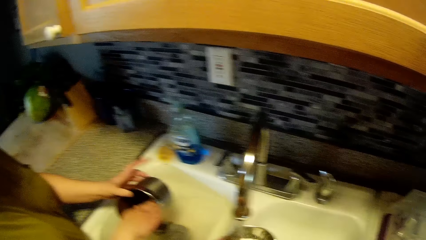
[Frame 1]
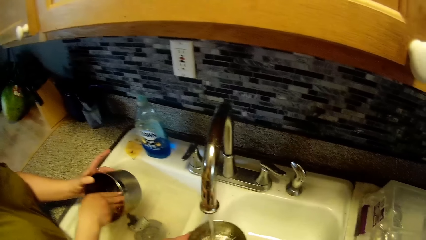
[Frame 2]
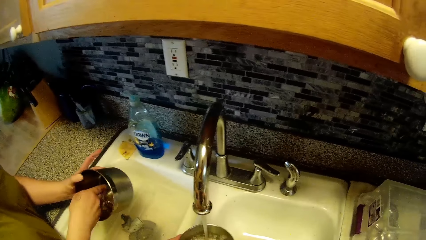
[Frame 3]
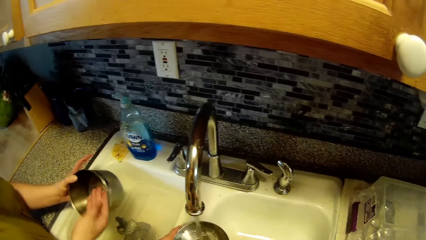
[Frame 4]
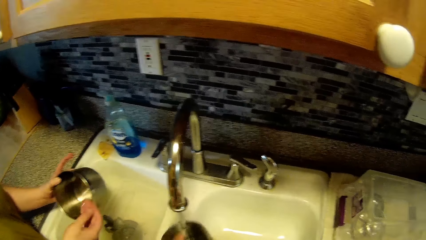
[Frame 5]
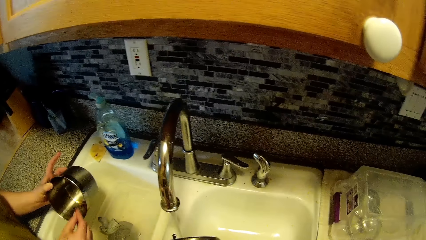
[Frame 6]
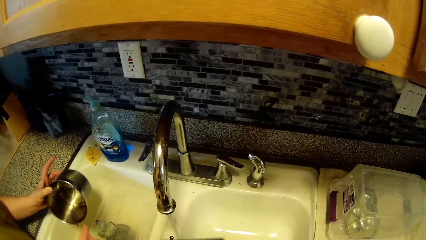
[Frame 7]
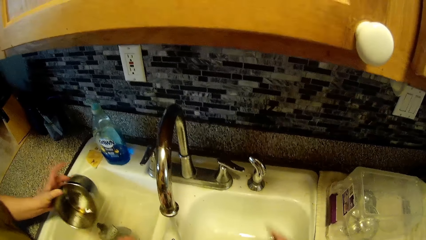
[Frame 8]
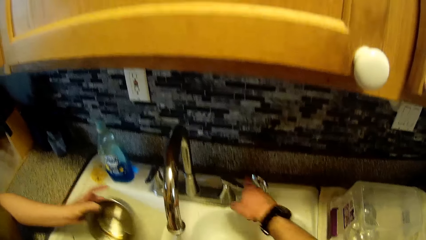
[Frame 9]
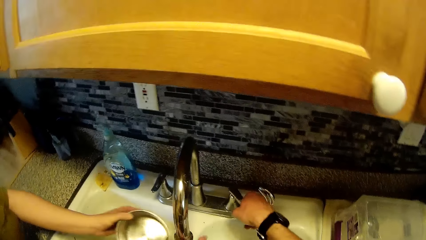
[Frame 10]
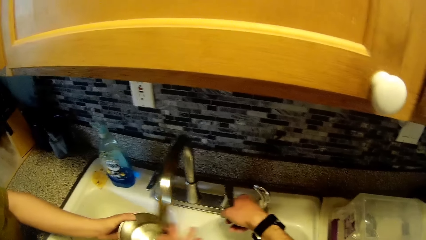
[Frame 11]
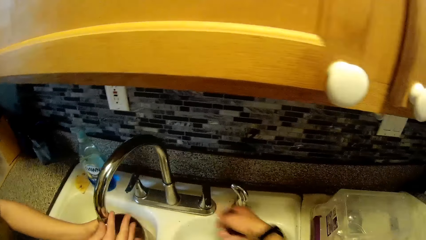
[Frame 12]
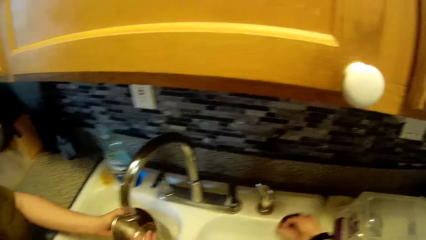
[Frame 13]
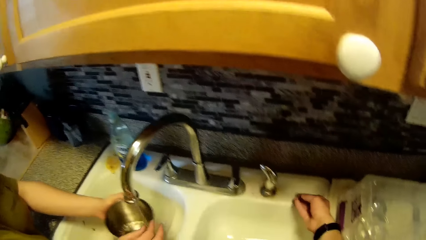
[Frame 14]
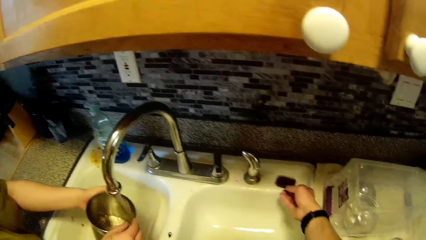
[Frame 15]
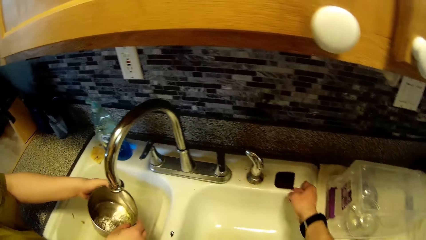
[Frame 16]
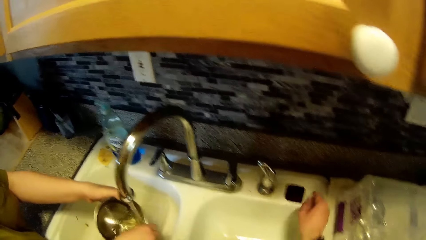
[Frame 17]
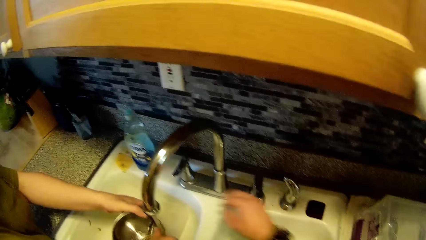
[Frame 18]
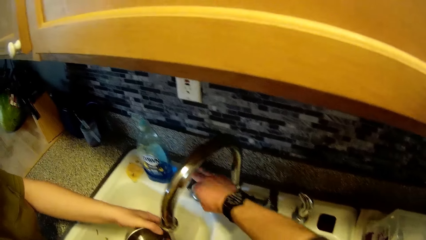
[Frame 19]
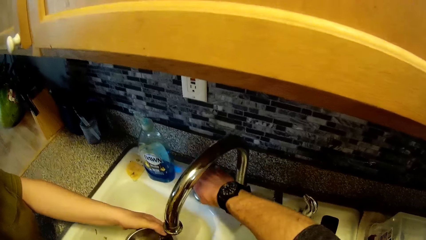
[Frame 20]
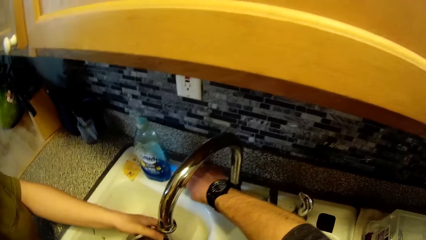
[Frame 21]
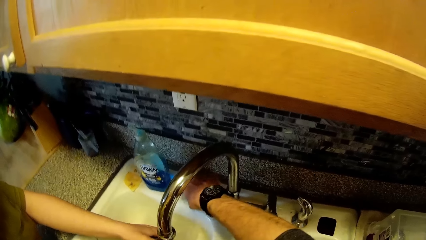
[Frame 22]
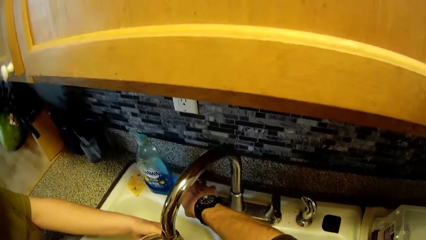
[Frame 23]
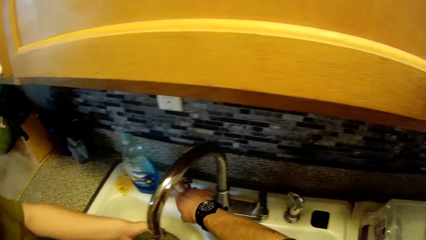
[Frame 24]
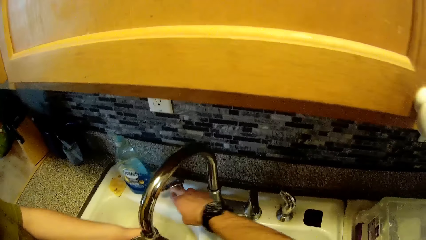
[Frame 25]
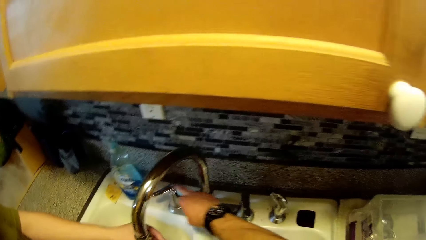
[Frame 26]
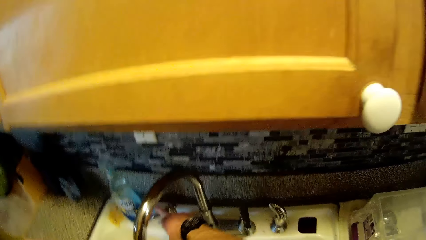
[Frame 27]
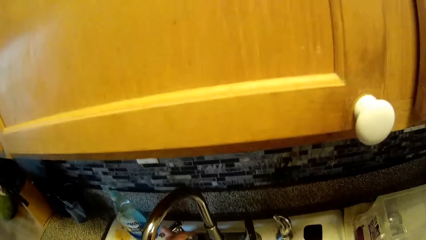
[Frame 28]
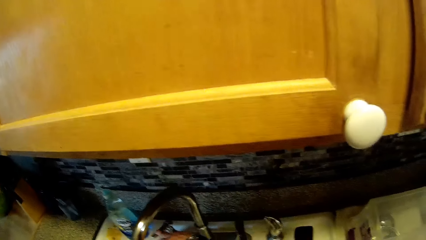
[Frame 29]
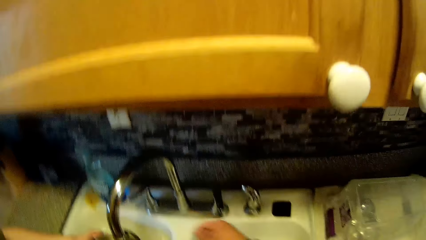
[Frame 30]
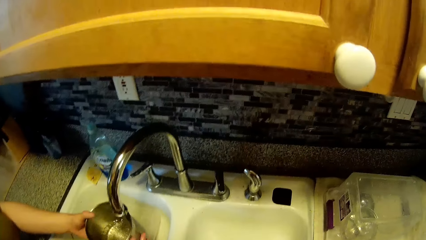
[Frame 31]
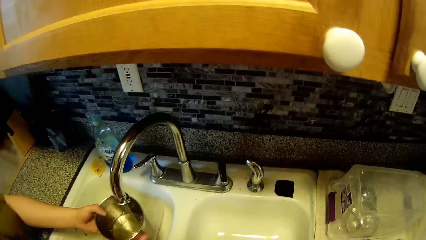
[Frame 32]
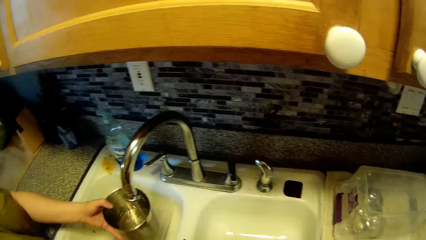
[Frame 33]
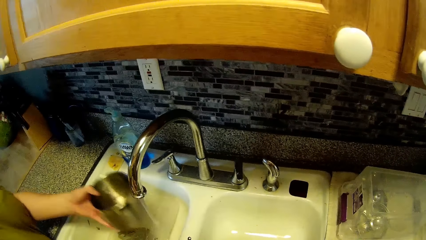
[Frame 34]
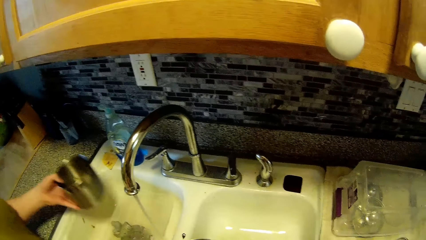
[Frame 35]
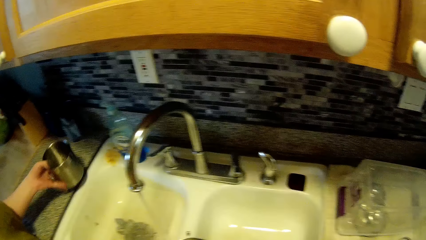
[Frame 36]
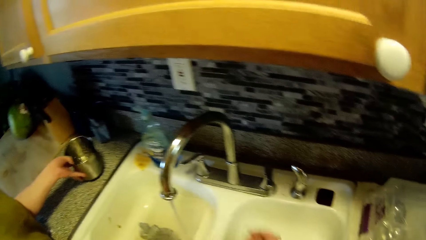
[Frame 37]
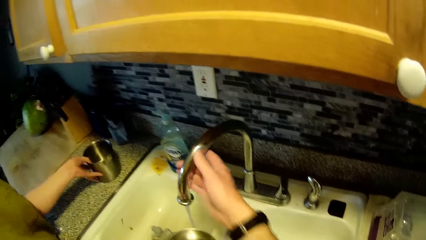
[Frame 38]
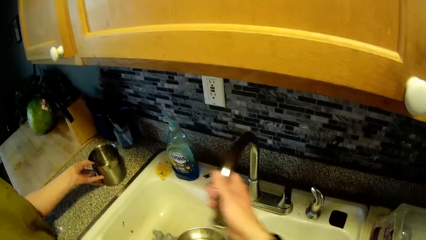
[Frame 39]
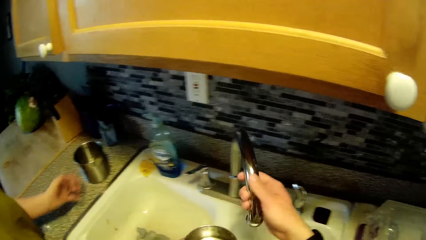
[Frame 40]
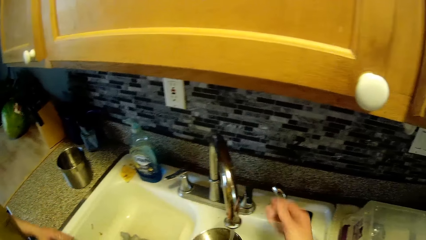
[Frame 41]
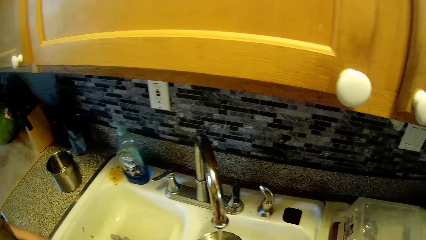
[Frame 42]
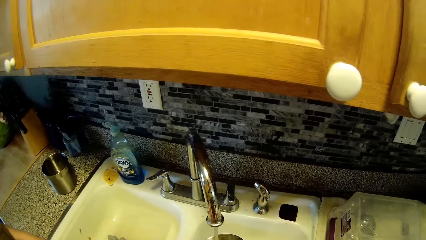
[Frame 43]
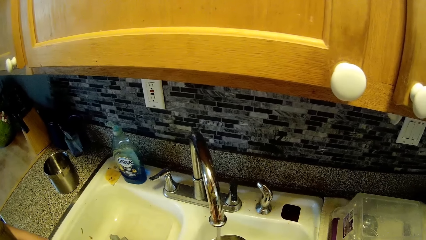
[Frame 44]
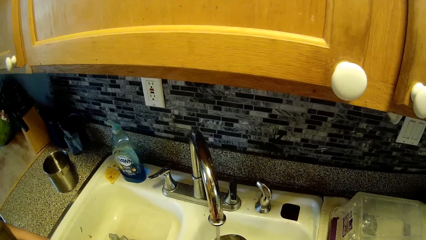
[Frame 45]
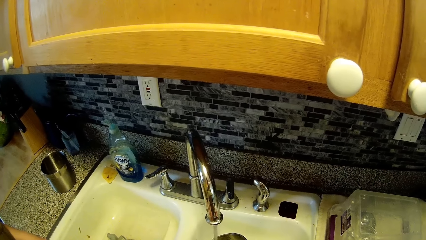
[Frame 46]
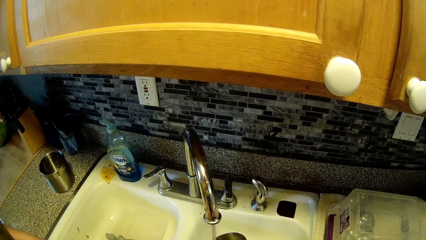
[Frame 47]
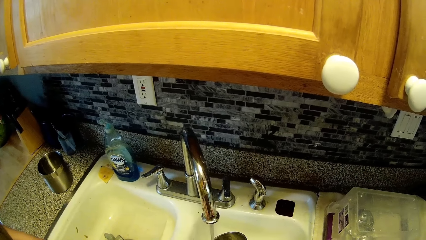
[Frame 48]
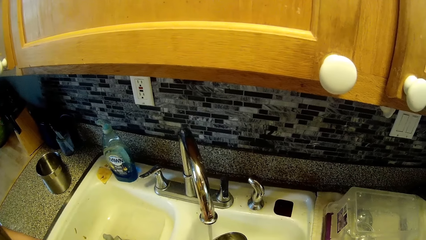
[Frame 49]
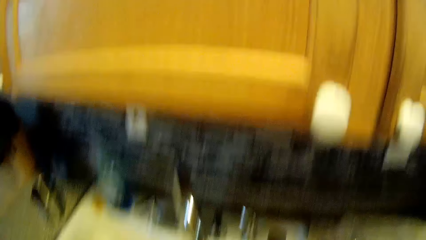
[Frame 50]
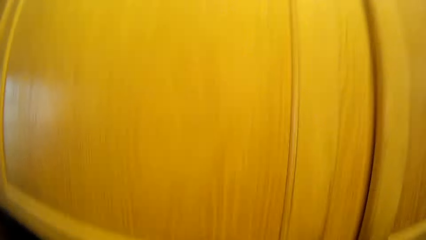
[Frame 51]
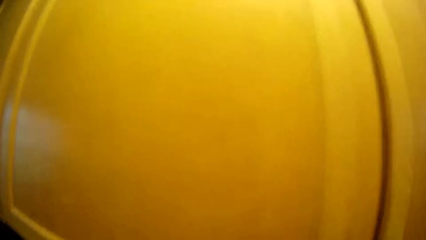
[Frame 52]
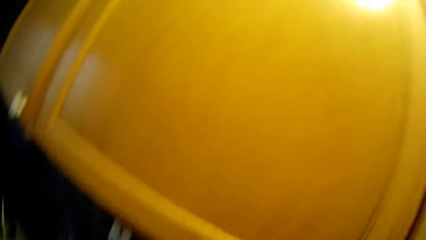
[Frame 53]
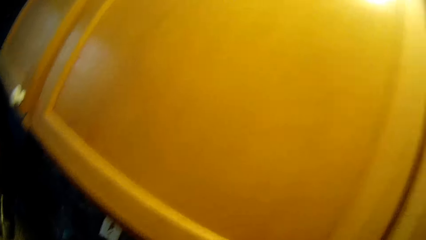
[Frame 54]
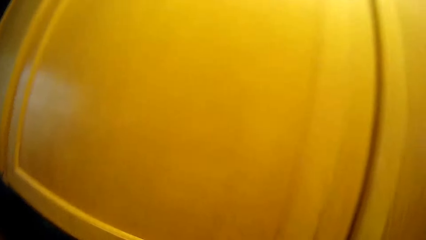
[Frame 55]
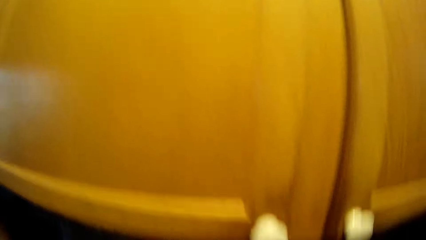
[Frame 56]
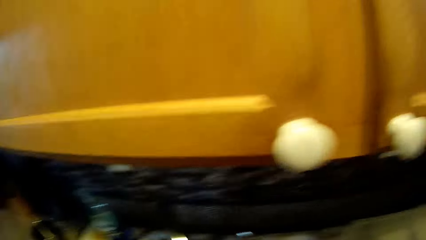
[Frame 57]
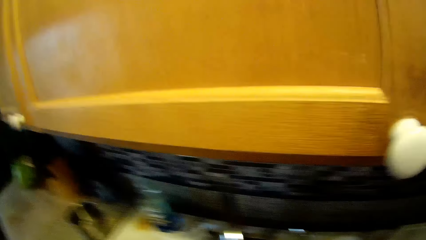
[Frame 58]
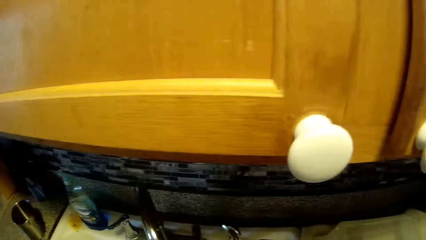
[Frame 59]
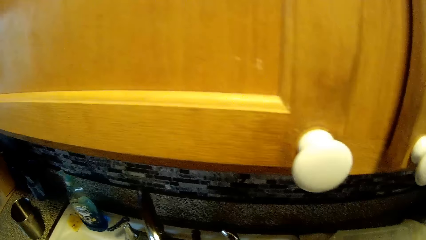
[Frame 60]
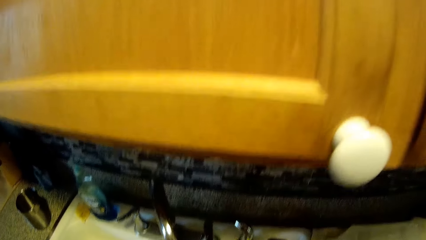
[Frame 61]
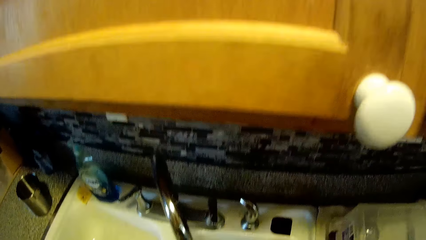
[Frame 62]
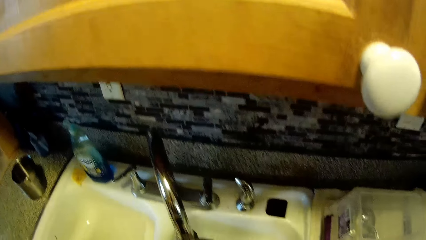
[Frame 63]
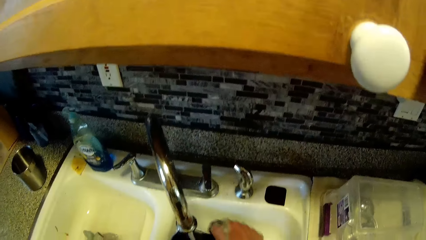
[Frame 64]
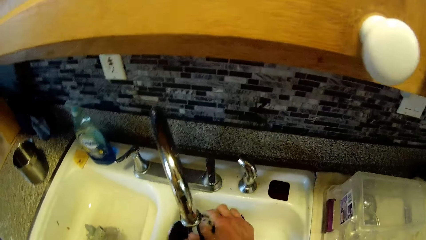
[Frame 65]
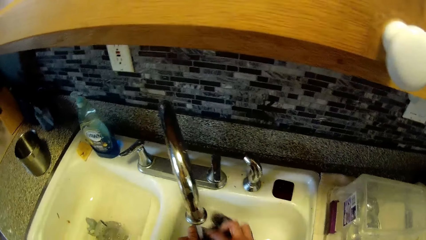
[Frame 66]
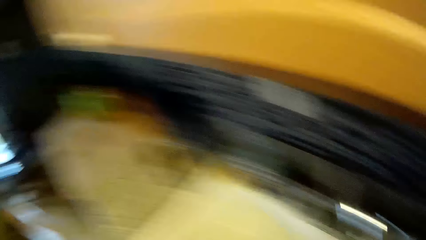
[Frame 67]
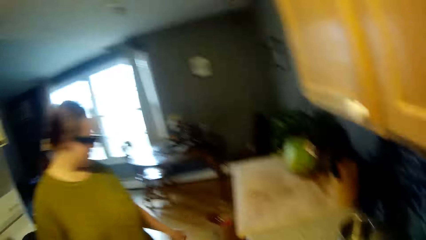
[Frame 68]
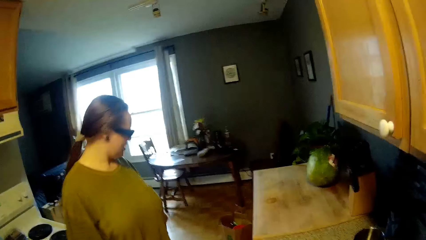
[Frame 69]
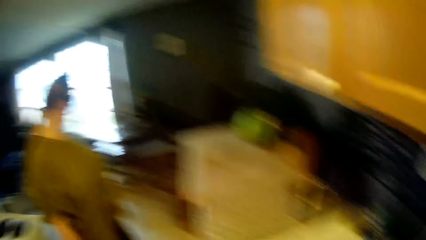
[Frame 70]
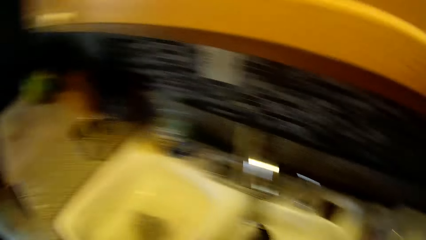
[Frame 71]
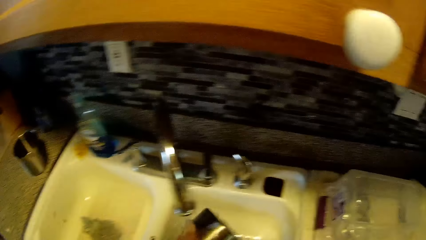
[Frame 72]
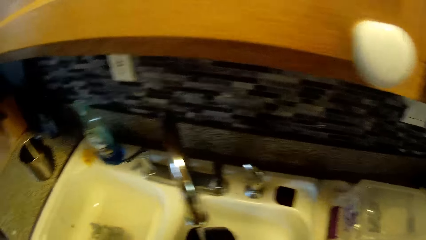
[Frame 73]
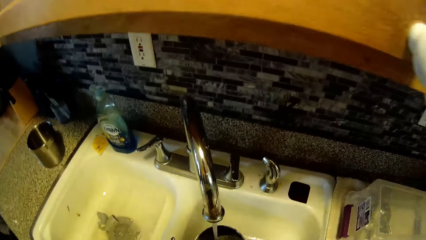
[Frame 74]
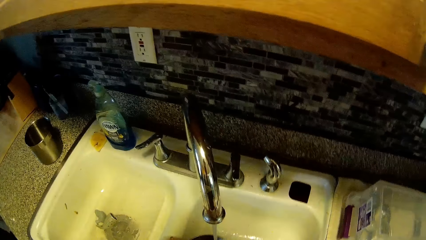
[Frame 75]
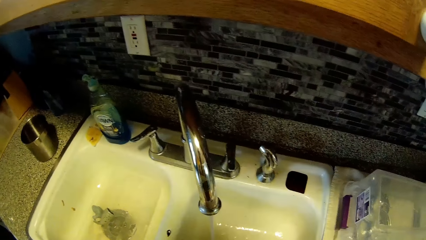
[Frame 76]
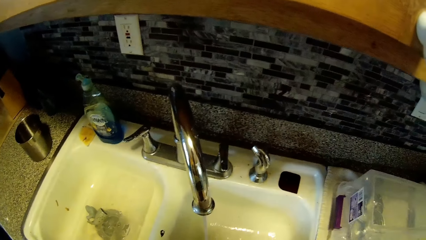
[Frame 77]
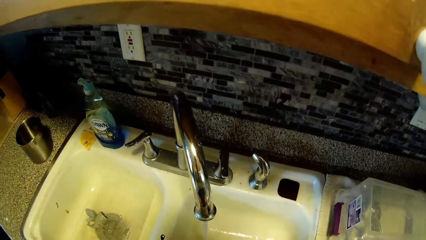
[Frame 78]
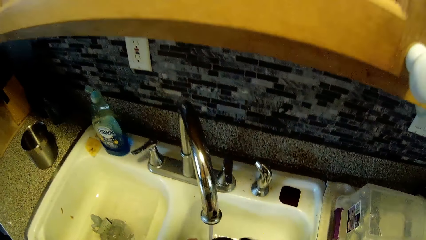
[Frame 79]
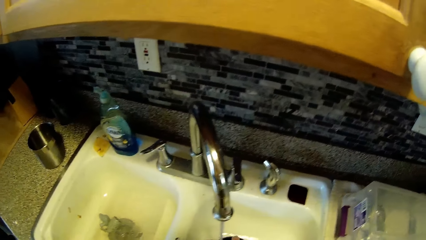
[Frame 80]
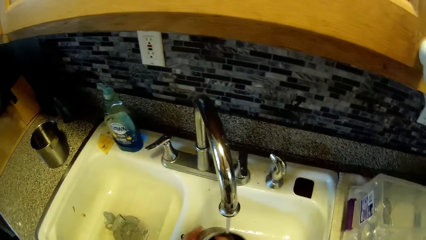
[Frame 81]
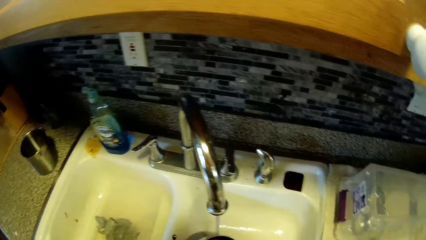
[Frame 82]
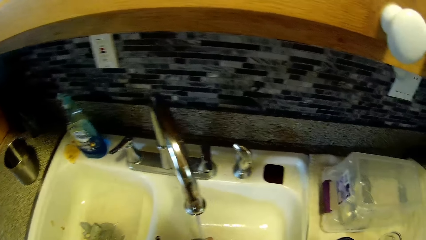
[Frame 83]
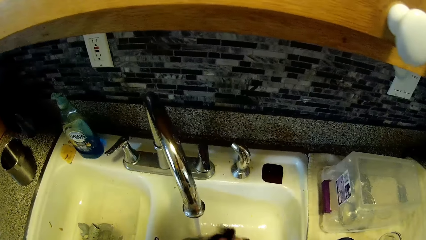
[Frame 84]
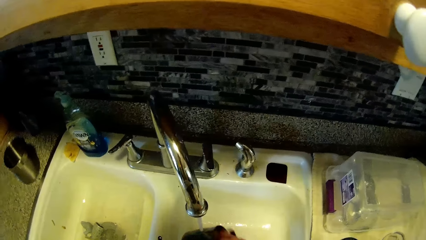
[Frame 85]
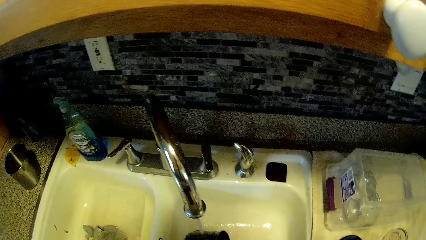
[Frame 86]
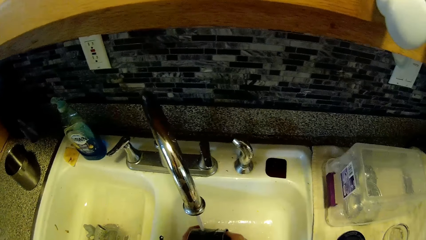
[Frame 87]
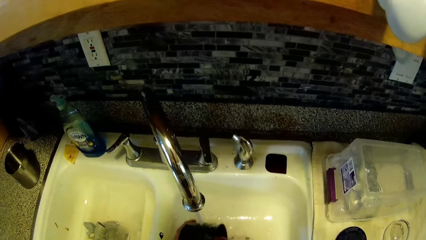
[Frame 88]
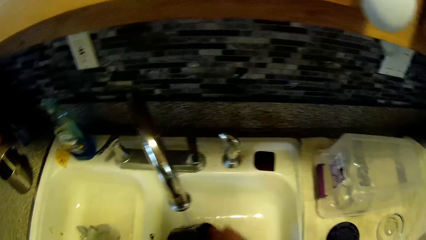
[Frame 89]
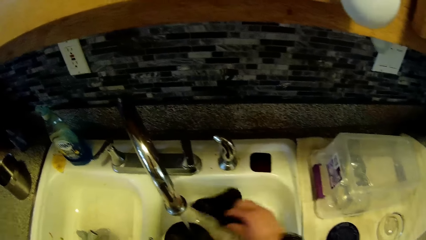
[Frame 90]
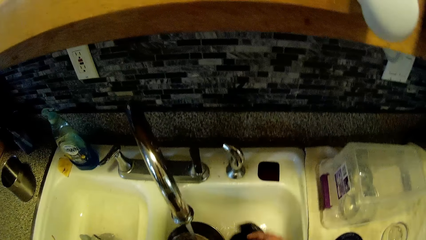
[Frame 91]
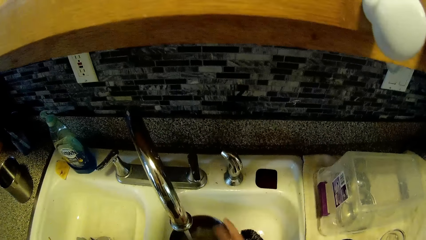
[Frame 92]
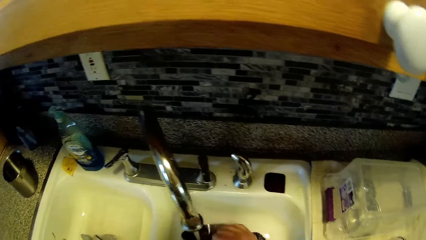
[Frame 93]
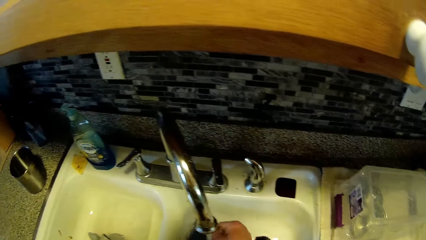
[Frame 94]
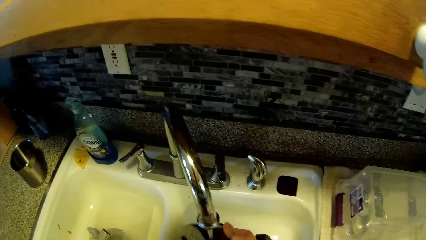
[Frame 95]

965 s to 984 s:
The camera wearer closes the tap with his right hand. The woman adjusts the tap and fetches water. The camera wearer puts the scrubber on the sink. He closes the tap with his right hand. The woman drops the plate or bowl on the kitchen sink. The camera wearer adjusts the tap. He washes the bowl. He washes the plate in the sink.
